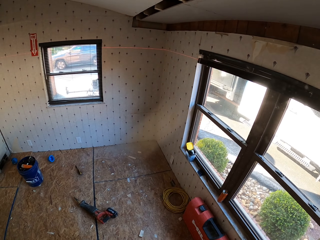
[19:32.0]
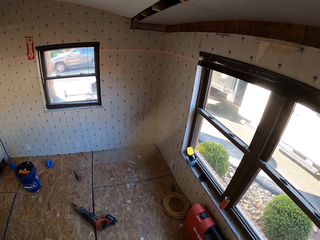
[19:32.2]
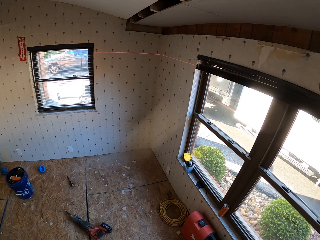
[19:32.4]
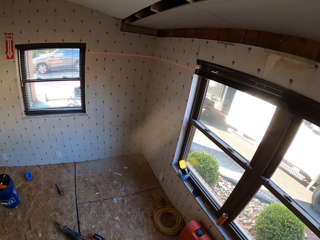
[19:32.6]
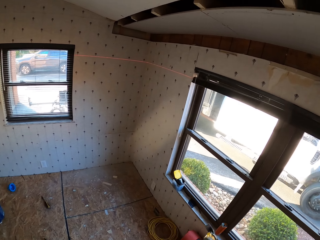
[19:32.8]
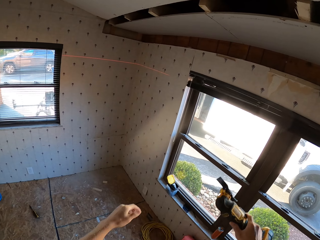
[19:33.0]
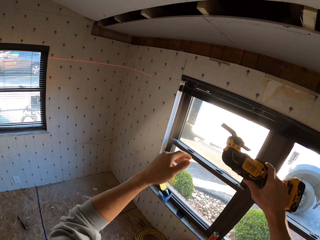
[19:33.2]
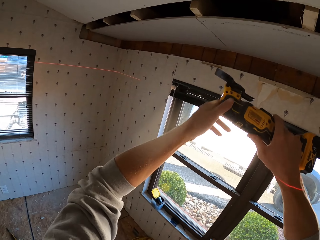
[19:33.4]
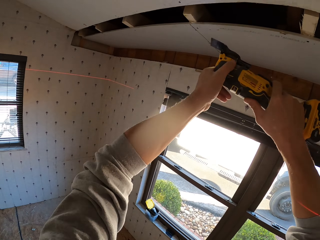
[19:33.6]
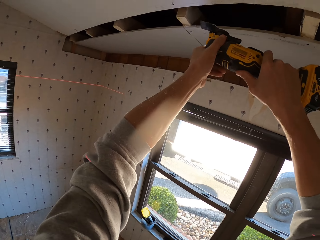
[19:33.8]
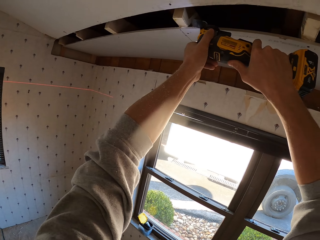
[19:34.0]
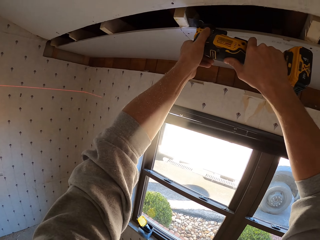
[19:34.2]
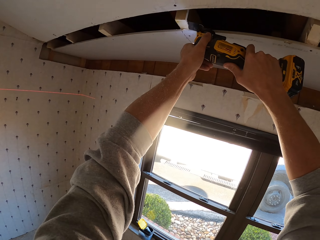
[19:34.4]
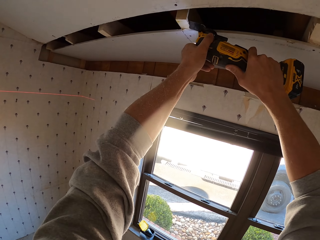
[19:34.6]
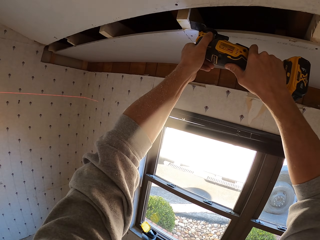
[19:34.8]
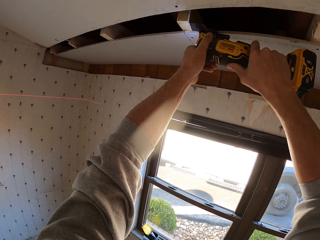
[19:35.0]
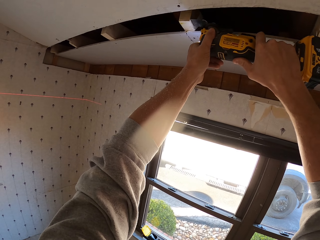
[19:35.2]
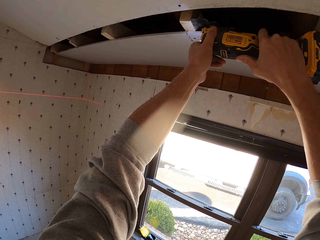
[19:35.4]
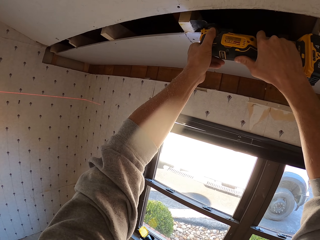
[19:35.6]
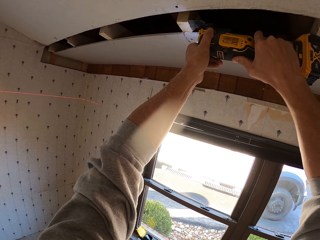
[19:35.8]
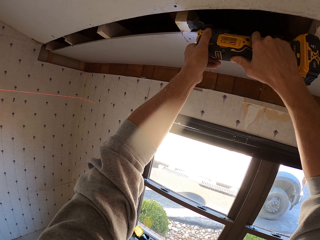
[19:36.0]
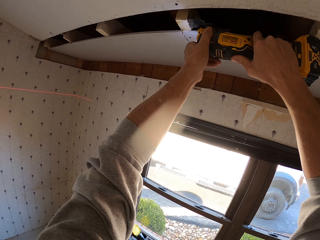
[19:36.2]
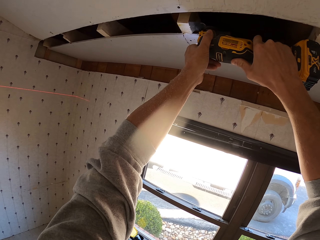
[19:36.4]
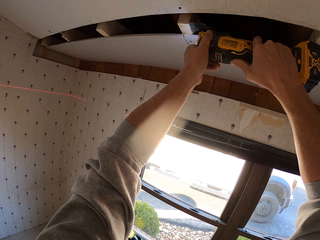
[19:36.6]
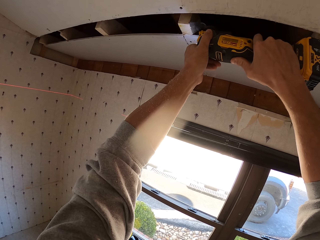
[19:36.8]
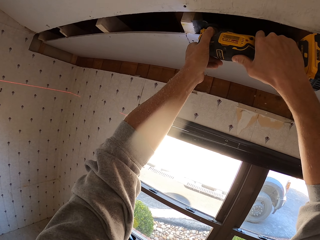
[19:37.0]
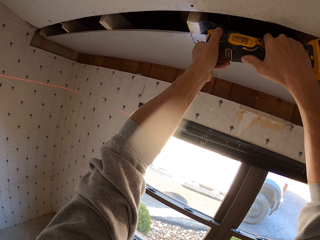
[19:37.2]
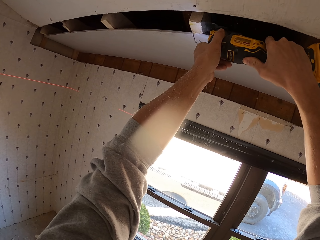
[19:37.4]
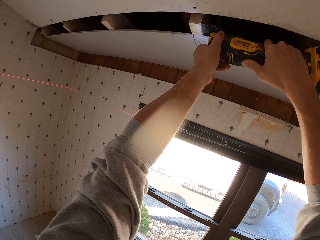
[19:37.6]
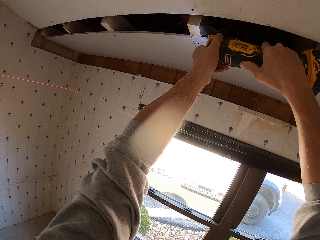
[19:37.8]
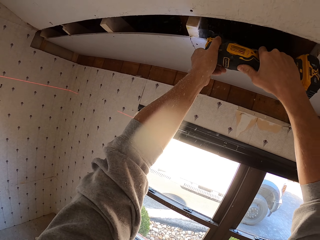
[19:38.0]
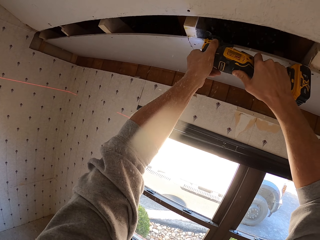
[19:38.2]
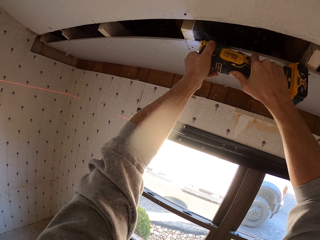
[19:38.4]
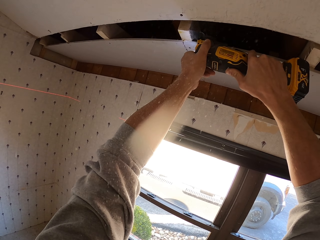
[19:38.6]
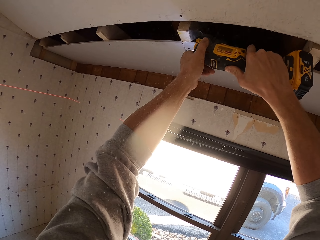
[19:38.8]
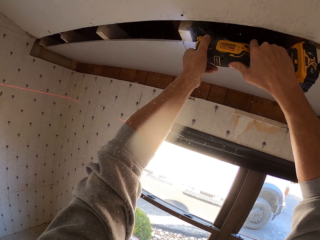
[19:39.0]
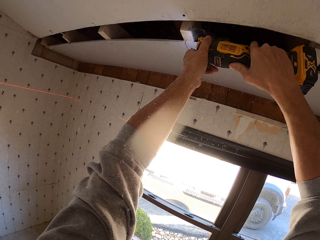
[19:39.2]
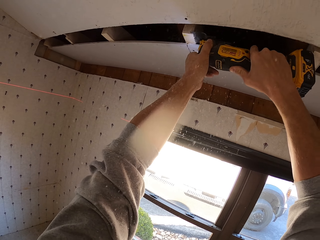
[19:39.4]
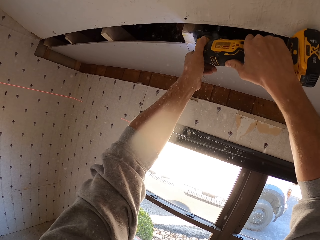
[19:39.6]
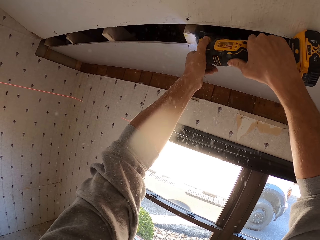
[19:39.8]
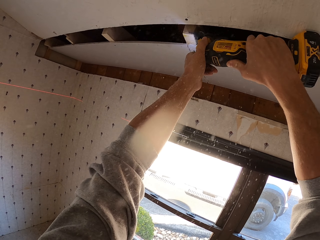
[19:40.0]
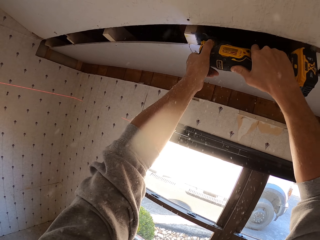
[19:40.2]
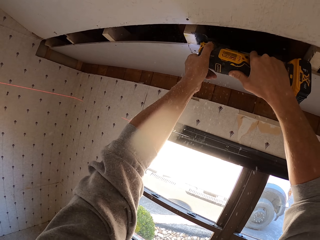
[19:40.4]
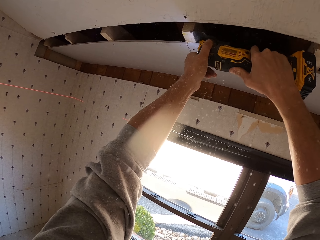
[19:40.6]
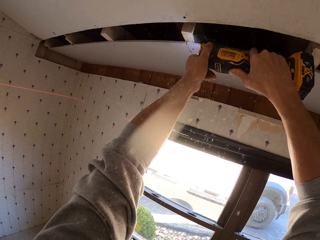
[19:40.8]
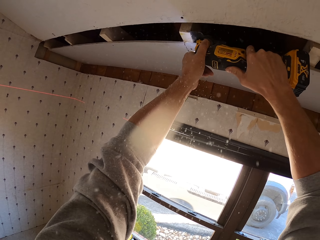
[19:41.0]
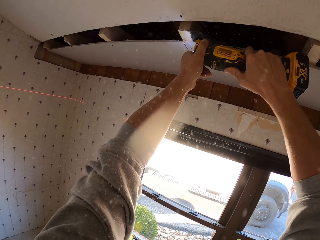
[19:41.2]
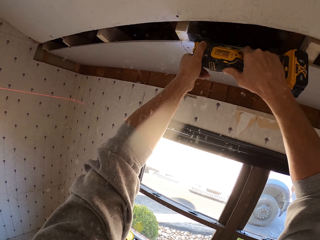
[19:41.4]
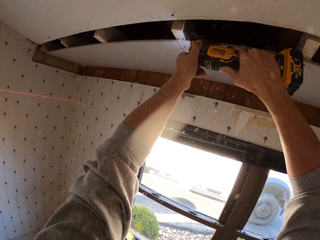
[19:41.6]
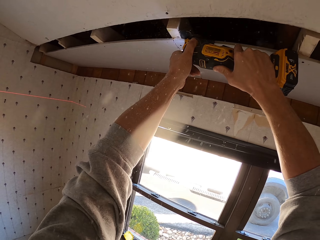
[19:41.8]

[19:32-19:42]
The camera wearer walks around the room. They hold a wood trimmer. They cut the wood with the wood trimmer.

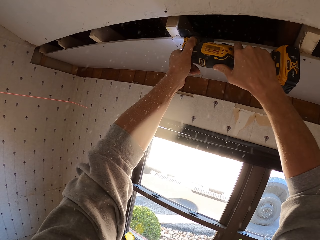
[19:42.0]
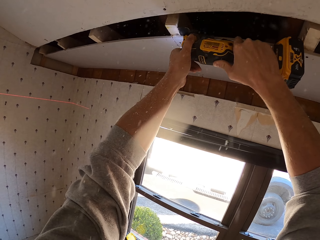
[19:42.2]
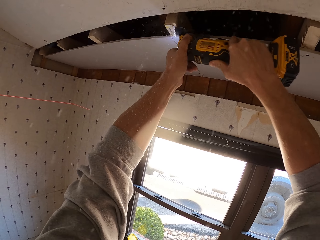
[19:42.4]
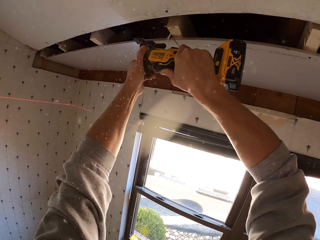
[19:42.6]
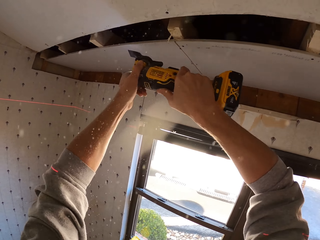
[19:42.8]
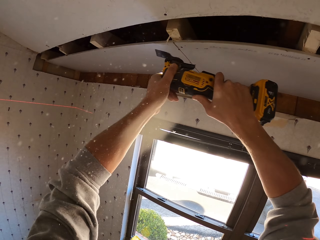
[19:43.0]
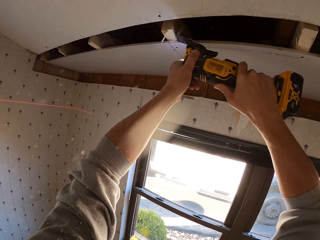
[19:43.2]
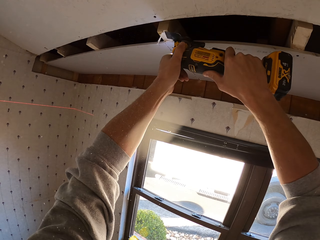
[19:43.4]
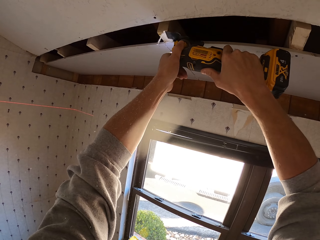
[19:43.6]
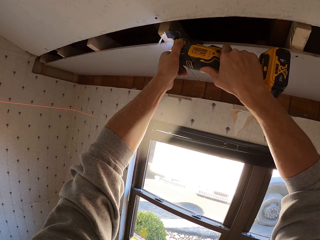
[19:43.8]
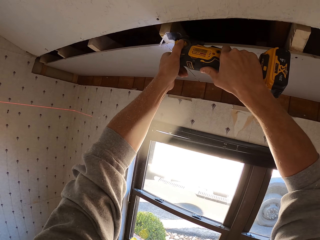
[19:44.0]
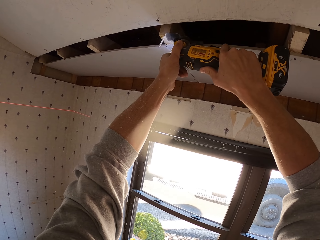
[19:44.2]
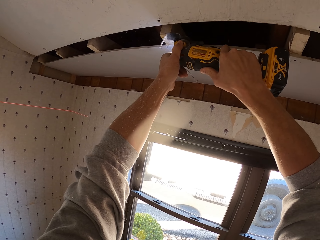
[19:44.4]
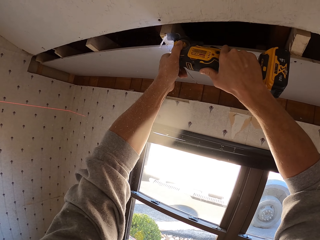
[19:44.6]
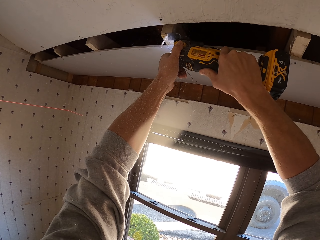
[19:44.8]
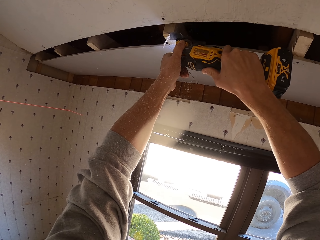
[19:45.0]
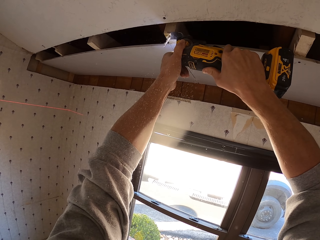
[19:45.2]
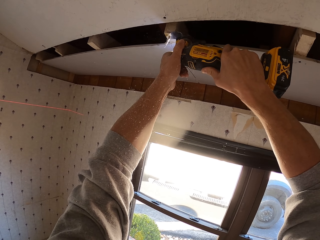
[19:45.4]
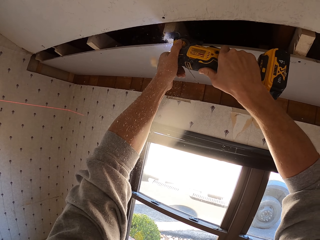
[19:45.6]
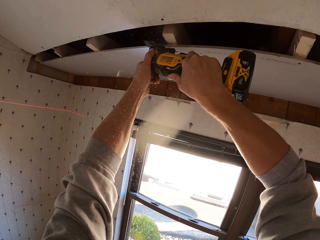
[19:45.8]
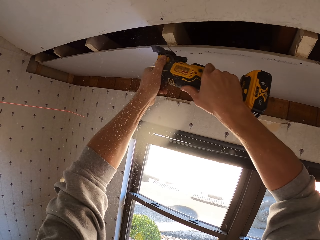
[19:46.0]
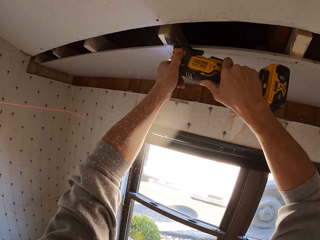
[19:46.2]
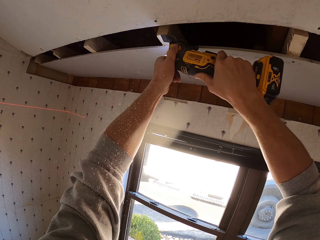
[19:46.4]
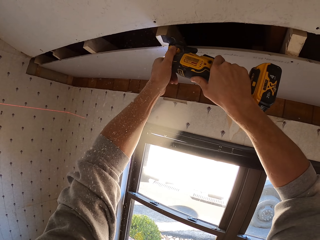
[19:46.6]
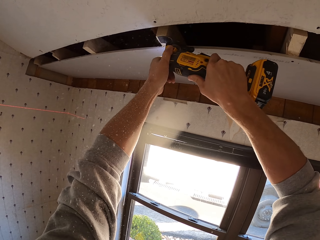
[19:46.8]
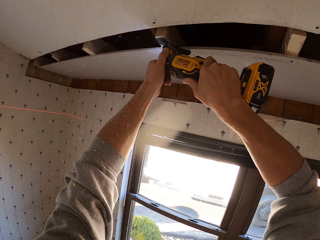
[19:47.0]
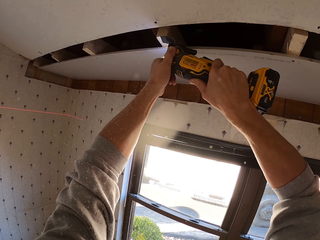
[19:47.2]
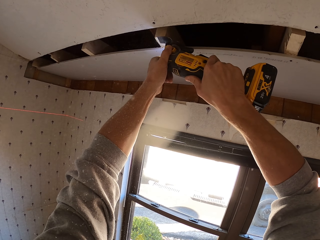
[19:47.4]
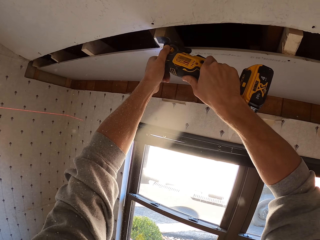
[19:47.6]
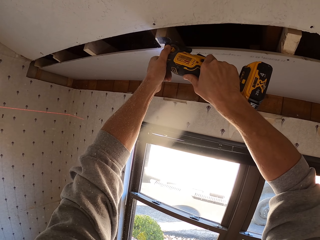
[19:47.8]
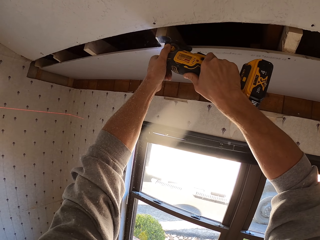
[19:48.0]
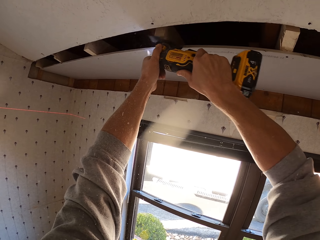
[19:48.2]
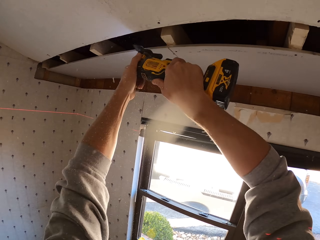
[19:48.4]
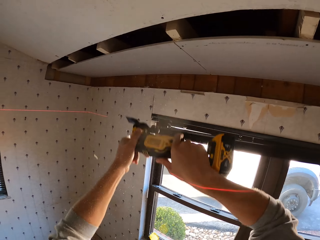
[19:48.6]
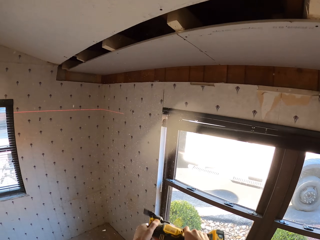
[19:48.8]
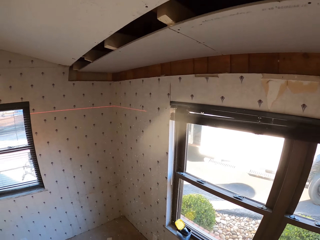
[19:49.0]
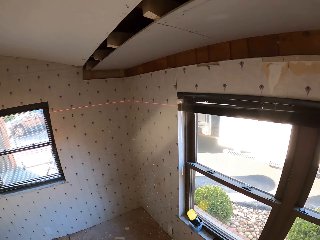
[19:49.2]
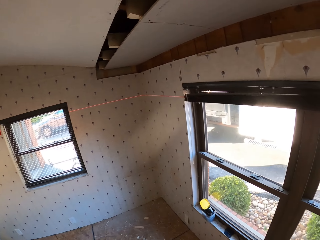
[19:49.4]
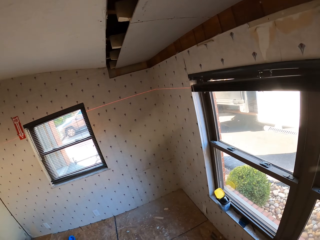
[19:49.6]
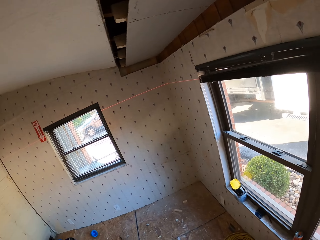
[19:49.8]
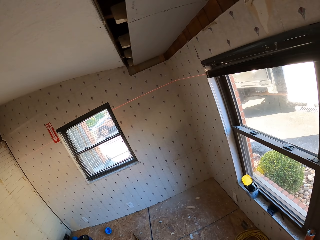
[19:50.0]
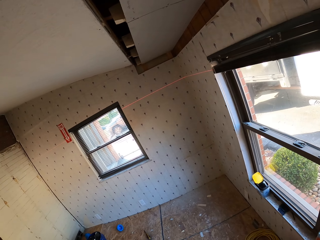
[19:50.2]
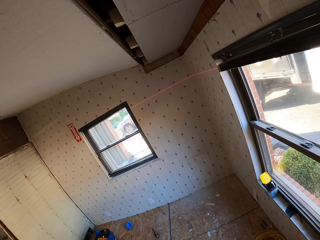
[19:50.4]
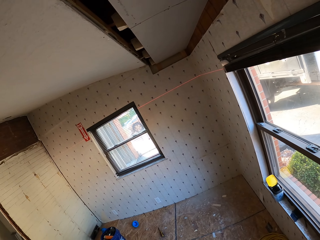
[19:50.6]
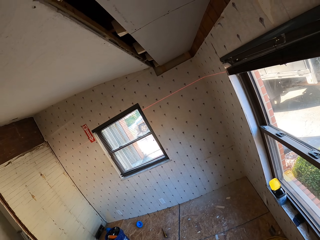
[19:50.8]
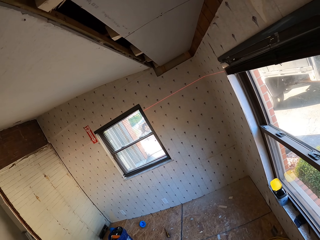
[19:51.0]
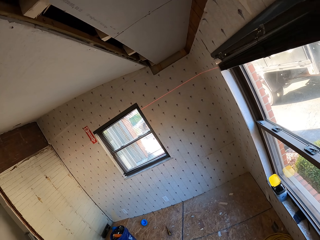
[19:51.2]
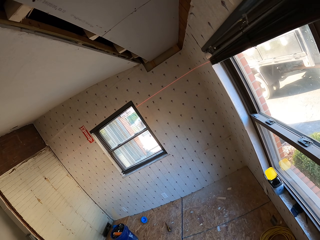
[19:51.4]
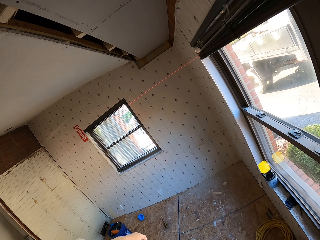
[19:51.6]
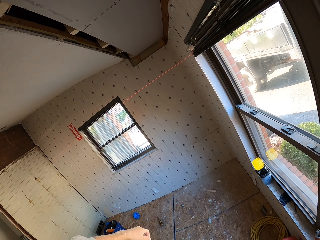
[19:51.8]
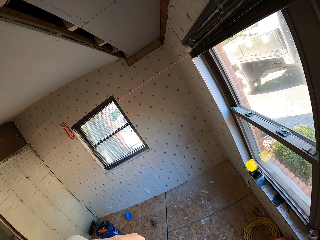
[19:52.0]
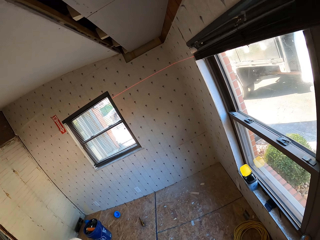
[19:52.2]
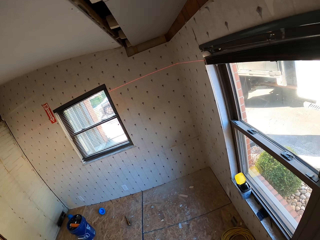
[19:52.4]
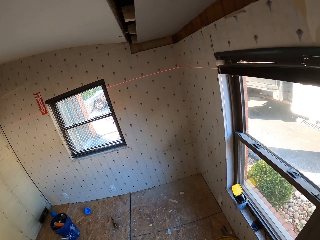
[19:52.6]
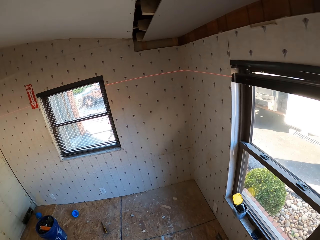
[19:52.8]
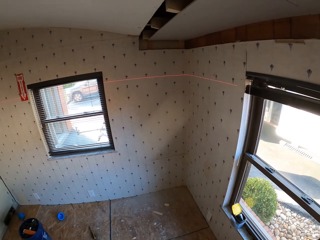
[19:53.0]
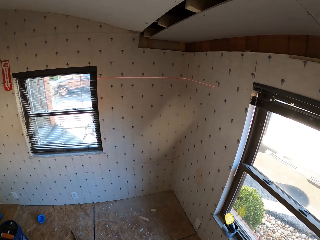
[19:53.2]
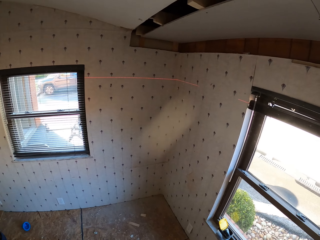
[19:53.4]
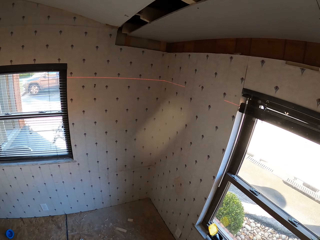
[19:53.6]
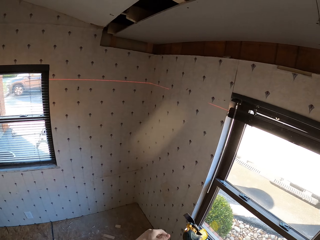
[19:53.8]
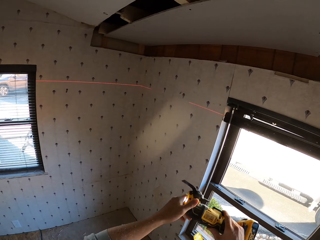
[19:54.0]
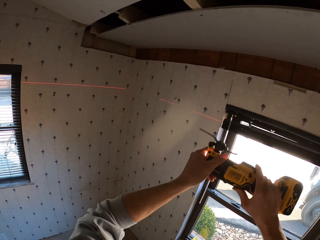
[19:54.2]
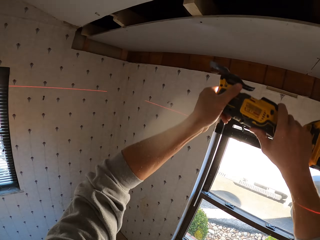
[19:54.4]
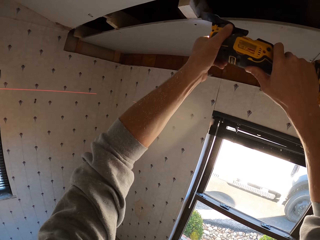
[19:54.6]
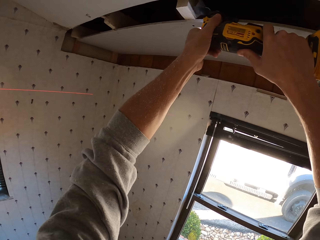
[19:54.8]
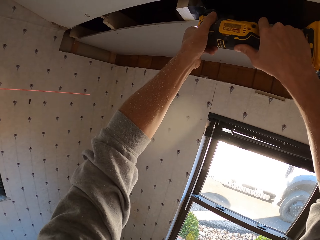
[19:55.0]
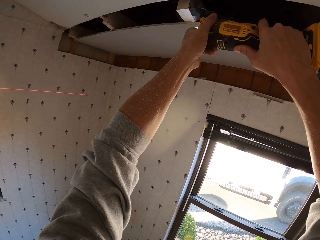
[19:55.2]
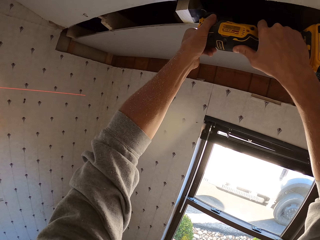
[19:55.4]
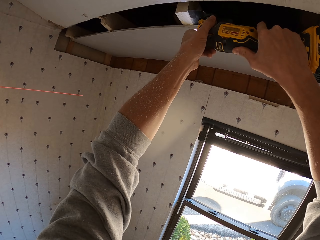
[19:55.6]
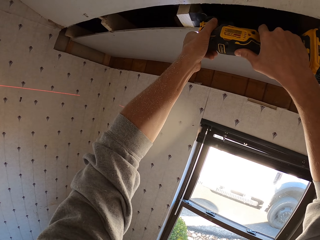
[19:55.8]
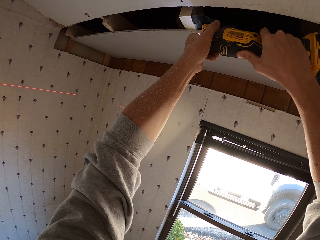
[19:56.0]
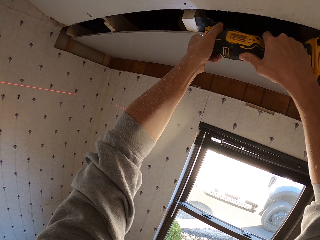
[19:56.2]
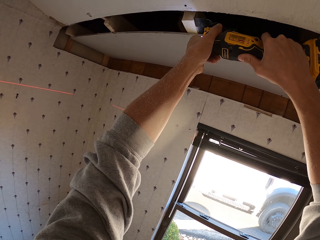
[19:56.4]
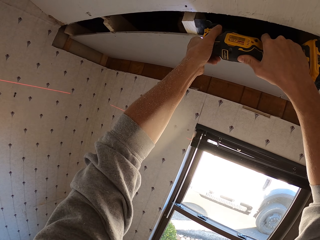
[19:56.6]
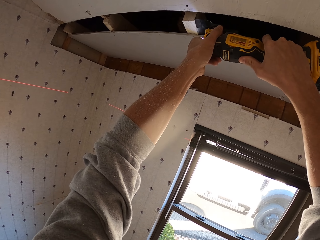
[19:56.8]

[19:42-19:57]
The camera wearer cuts the wood. They cut the wood with the wood trimmer. They turn around. They stare at the roof. They look around the room. They walk around the room. They hold the wood trimmer. They cut the wood with an electric handsaw.
